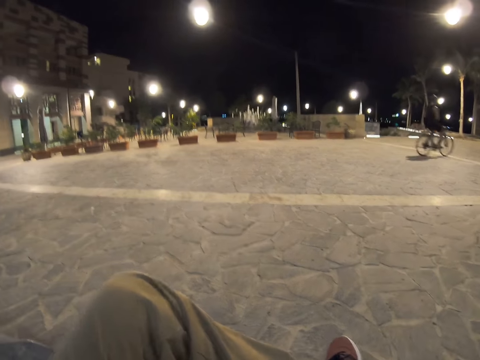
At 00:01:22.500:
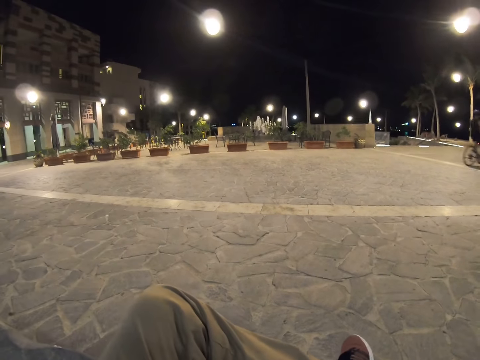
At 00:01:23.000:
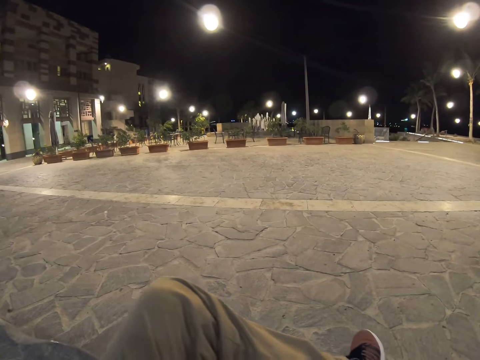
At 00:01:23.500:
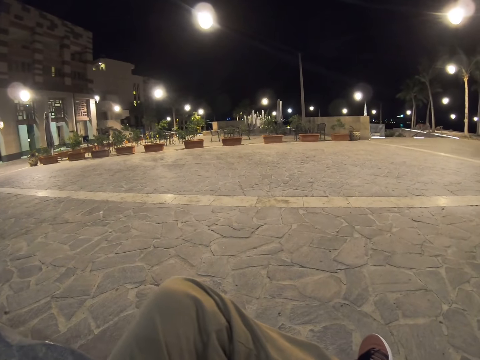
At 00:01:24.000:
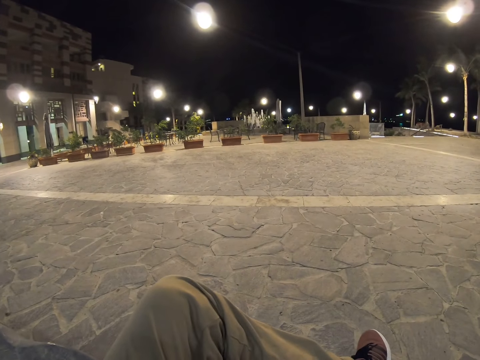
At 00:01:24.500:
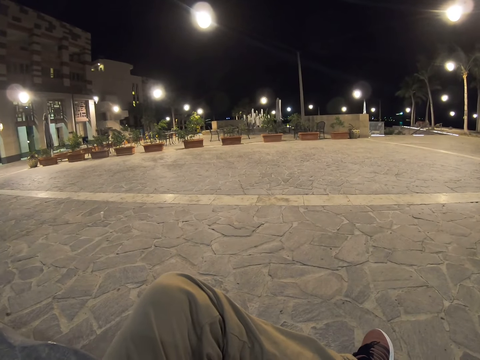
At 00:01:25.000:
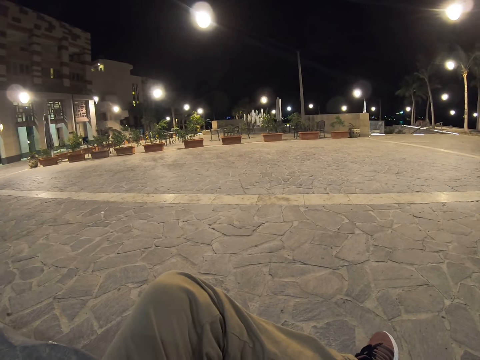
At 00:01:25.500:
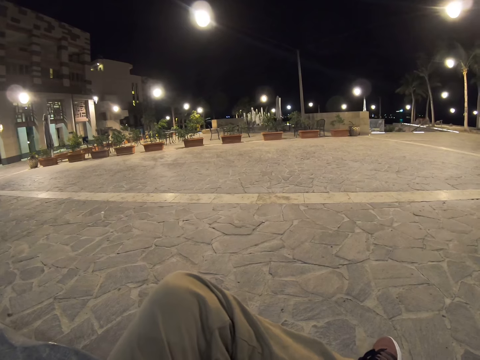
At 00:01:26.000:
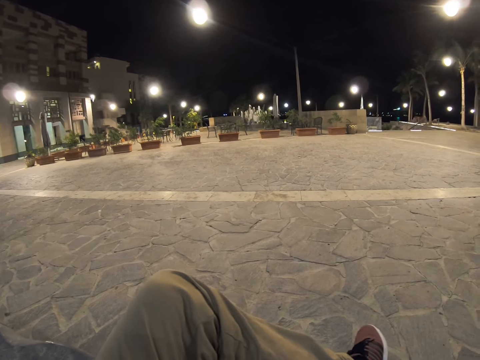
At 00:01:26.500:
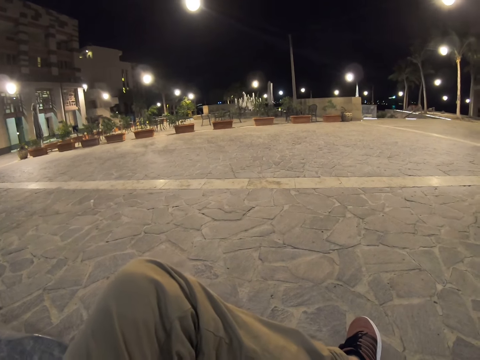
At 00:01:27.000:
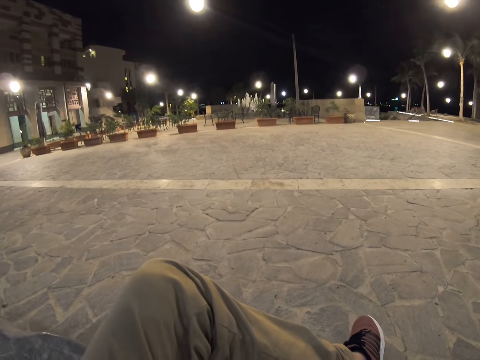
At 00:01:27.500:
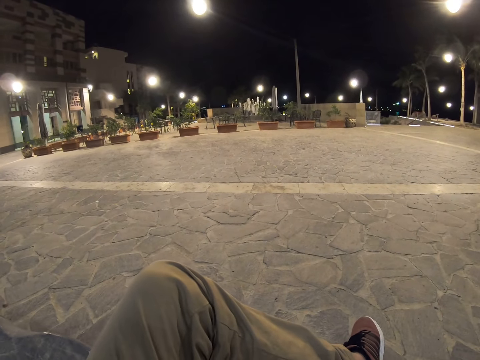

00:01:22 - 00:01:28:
The camera wearer looks around.

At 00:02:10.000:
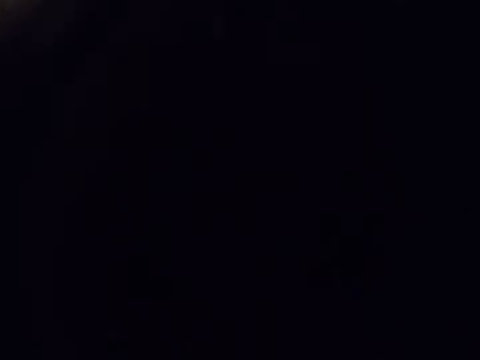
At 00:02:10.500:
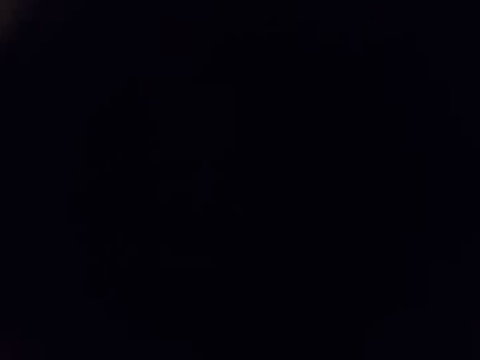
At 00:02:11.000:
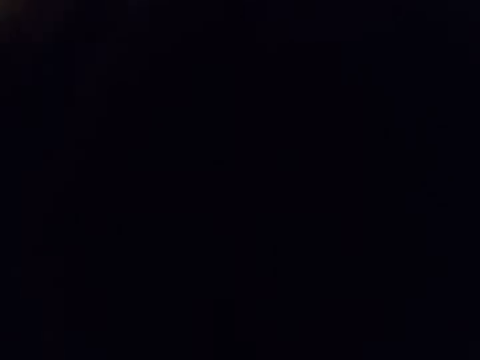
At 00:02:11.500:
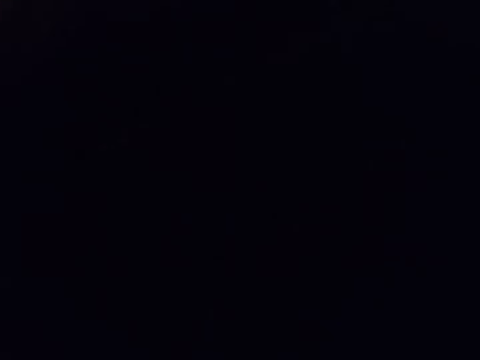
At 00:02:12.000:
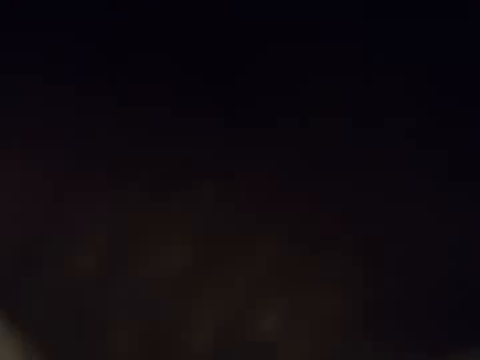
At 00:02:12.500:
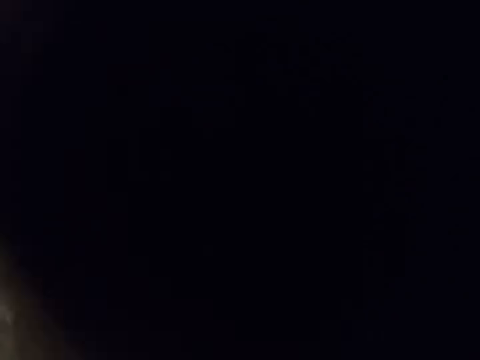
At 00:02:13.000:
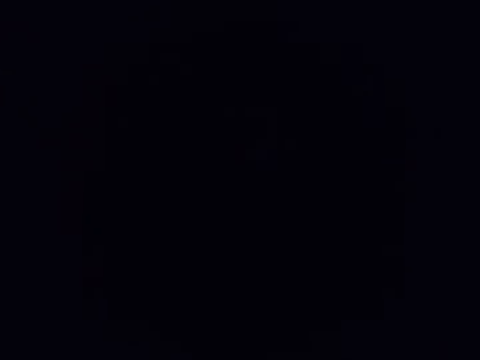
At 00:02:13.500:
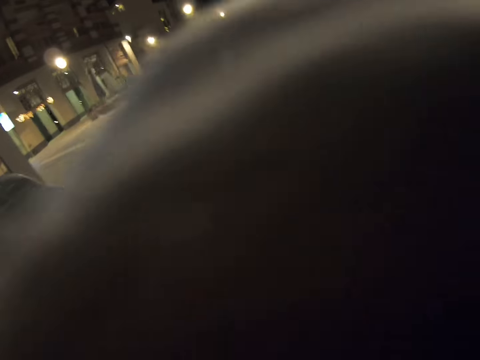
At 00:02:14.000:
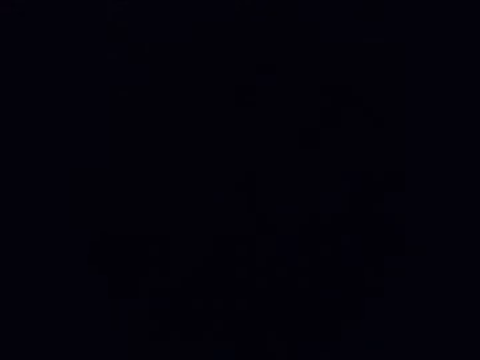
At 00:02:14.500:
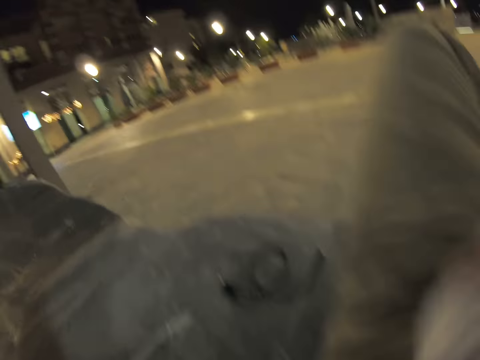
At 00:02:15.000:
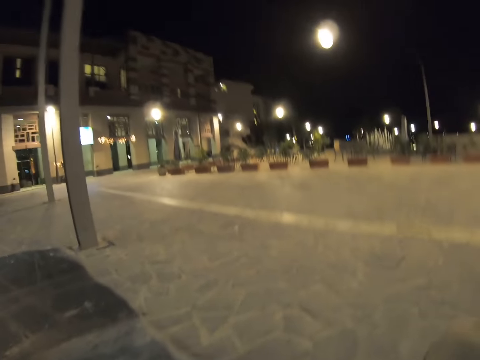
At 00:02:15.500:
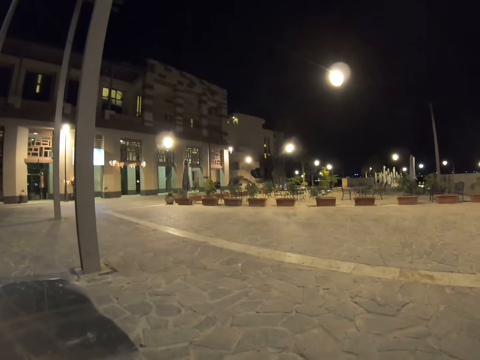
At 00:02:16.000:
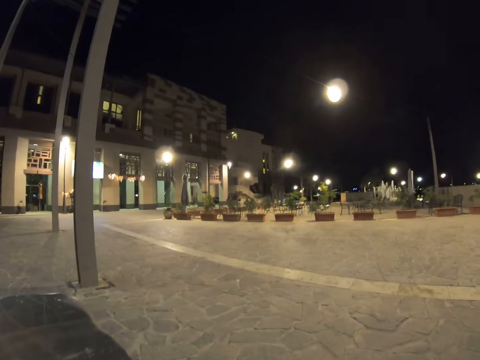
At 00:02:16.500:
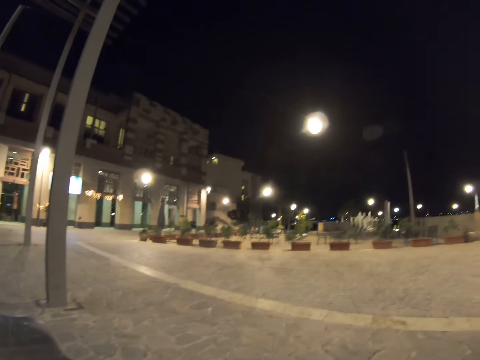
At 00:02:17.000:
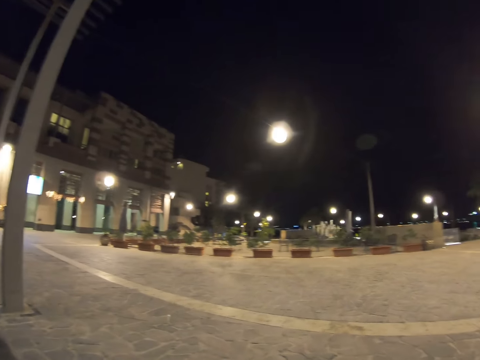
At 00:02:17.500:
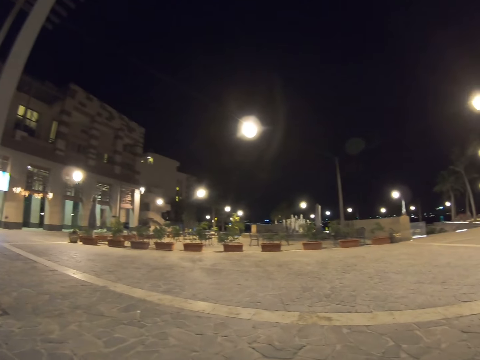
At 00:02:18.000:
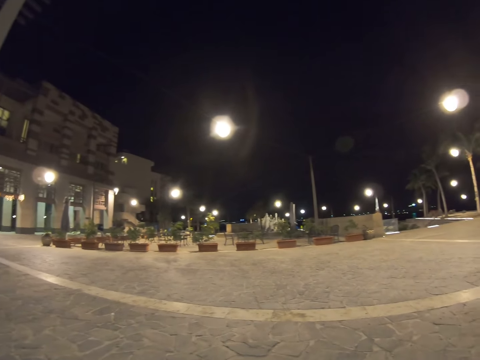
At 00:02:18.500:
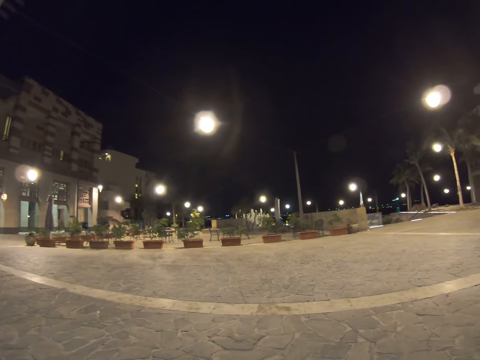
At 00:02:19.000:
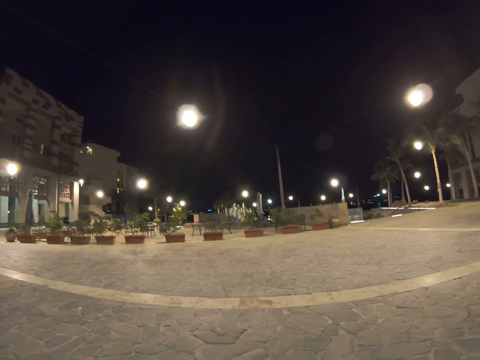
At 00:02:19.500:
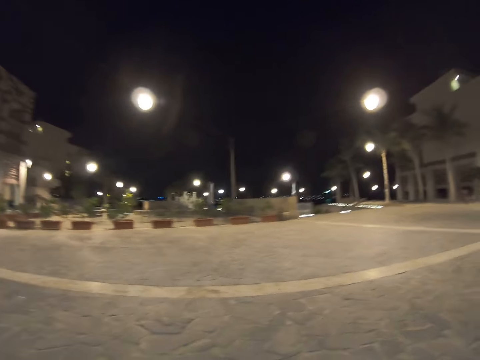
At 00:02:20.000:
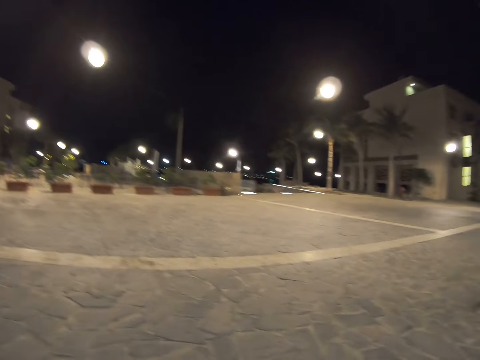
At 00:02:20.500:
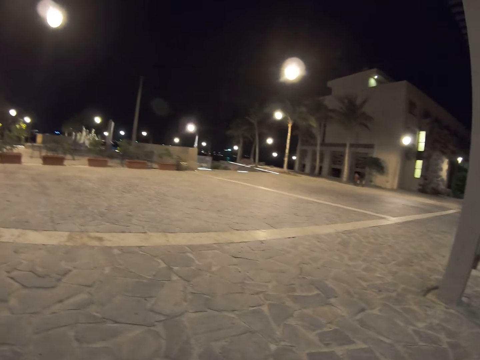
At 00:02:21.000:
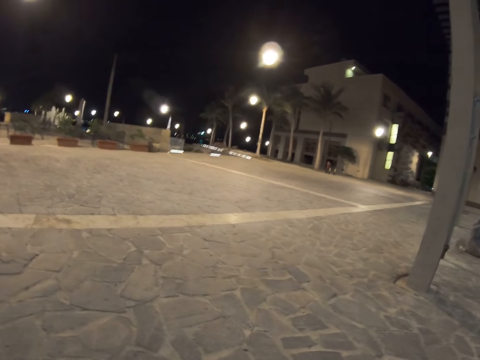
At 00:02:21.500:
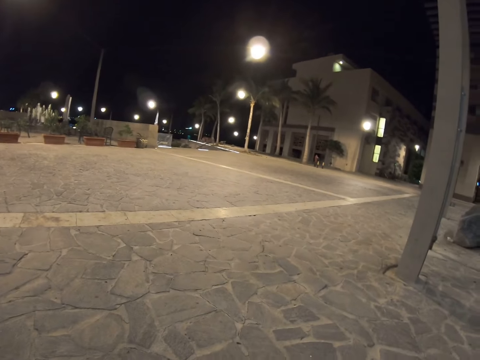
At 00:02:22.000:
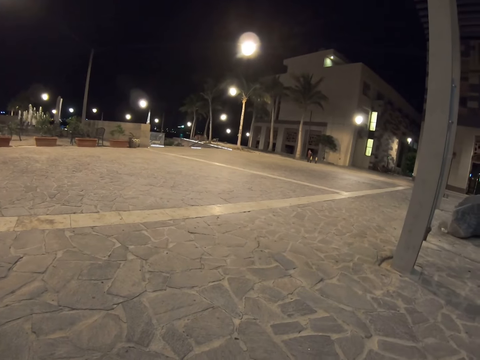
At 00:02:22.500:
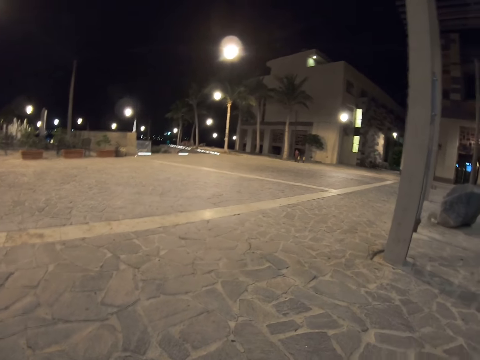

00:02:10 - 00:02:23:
The camera wearer touches the camera. They look around the compound.

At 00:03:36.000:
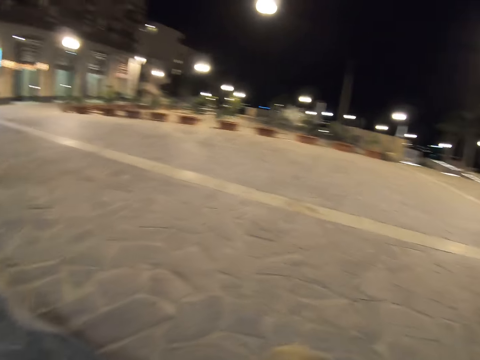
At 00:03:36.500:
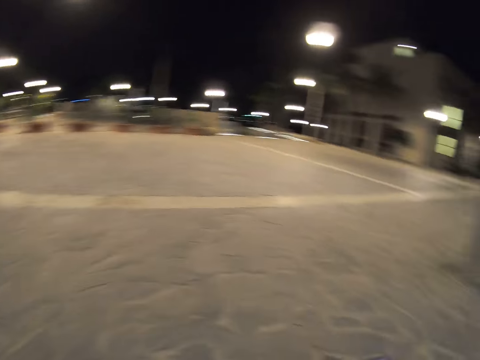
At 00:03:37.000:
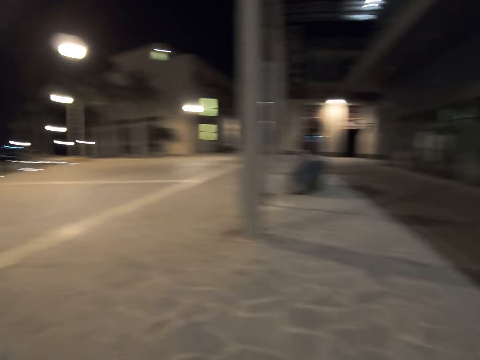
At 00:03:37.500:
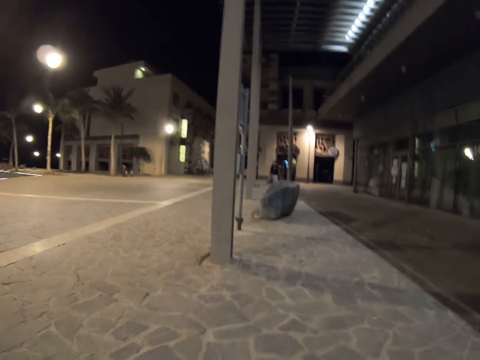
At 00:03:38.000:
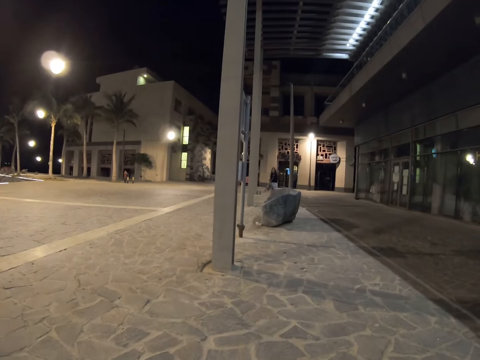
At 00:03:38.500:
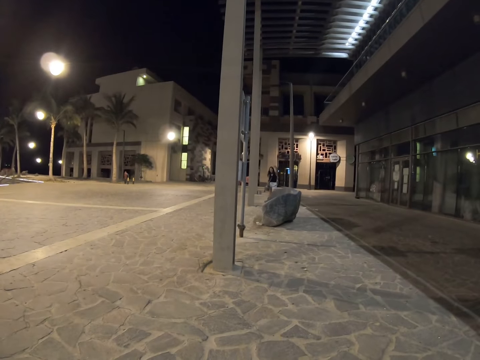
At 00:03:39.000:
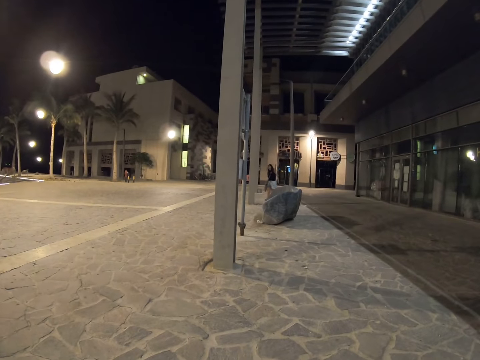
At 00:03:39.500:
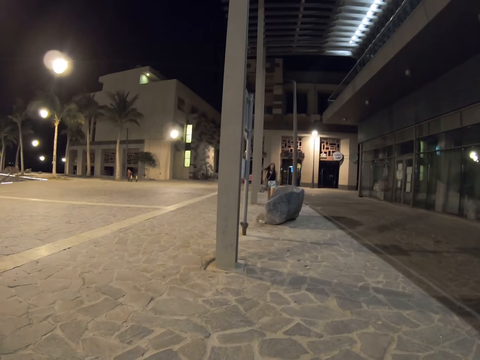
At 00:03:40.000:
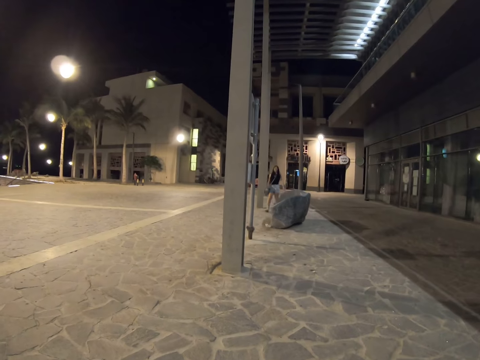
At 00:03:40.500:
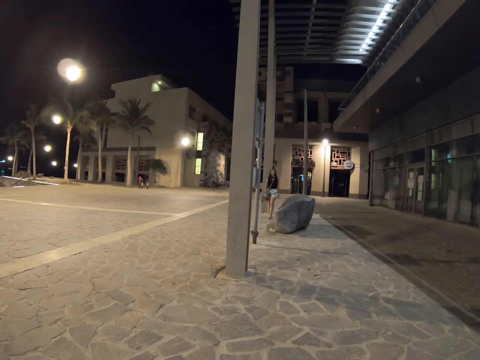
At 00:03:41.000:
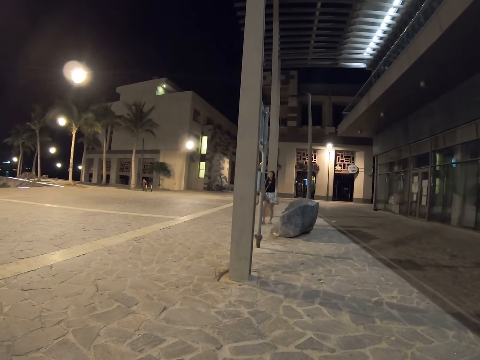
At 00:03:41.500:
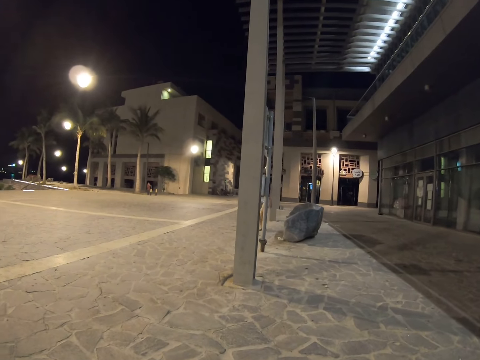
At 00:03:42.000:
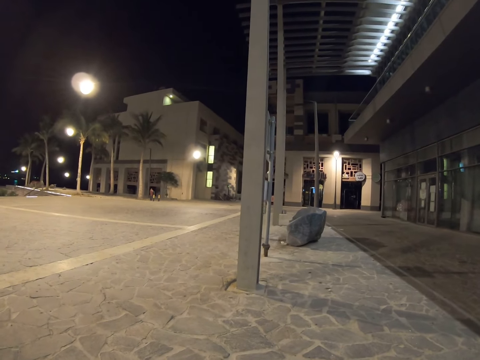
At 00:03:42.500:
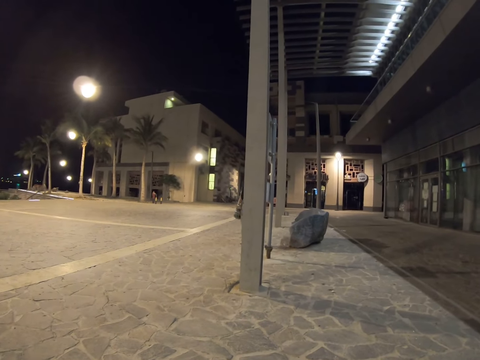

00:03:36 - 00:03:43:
Someone walks toward the camera wearer.
